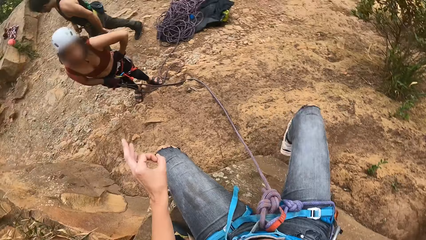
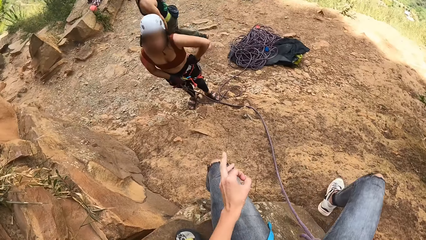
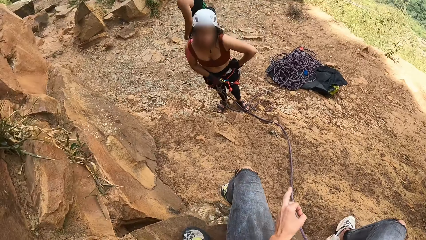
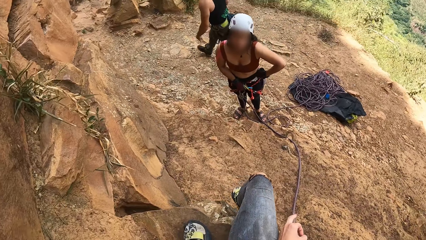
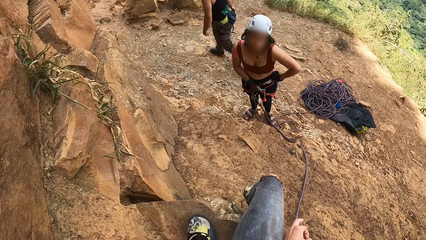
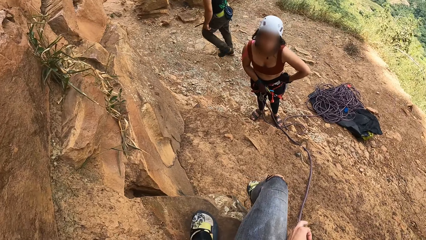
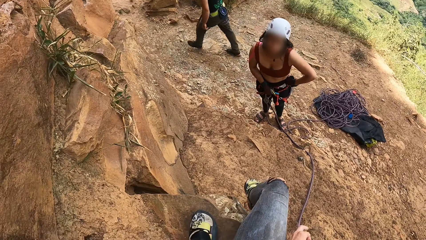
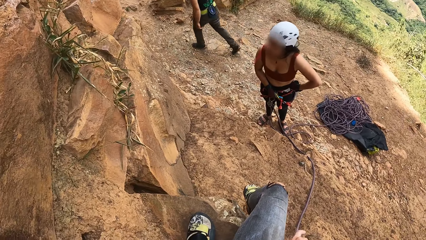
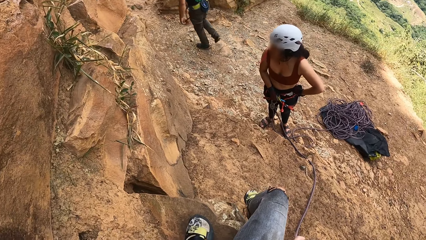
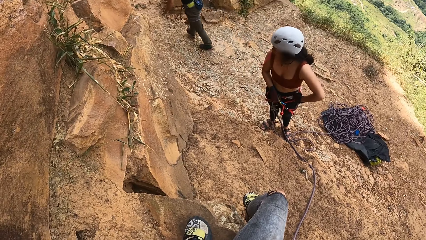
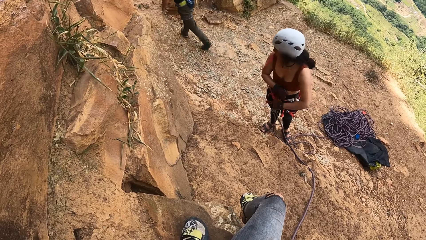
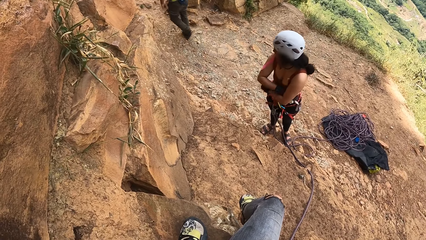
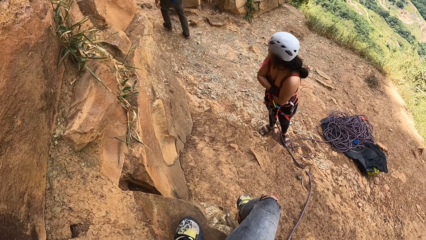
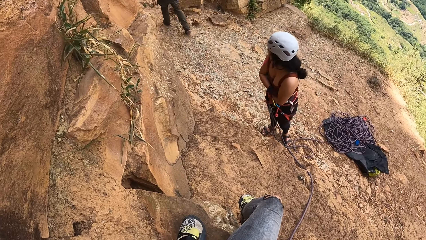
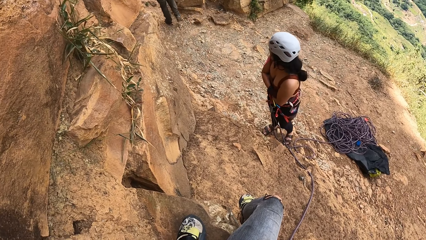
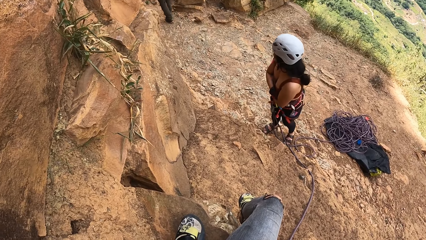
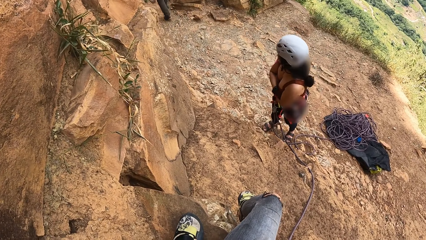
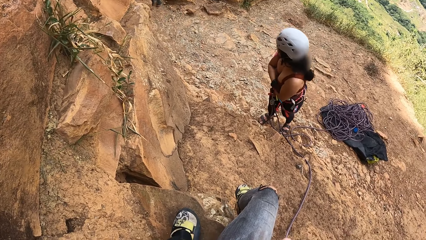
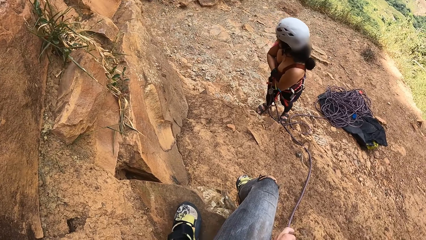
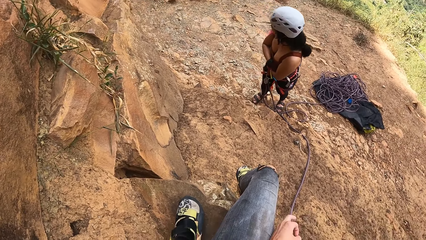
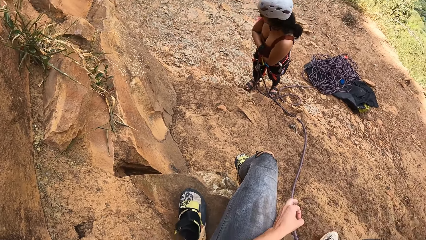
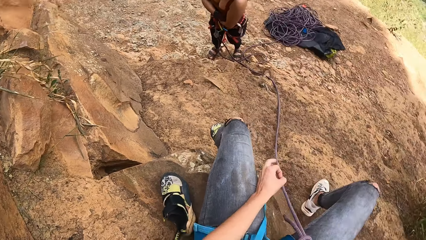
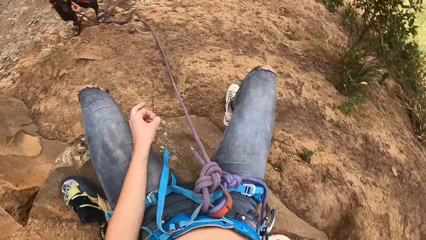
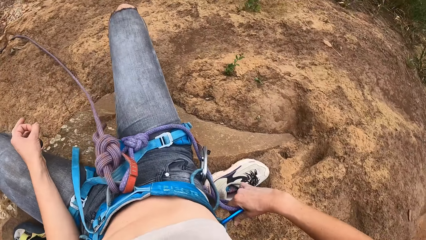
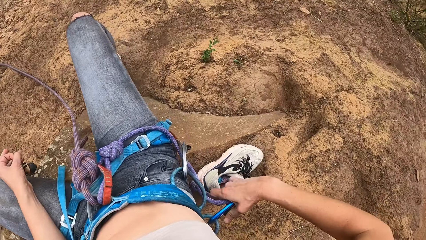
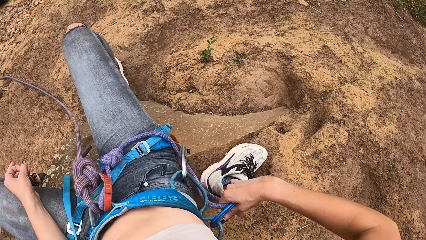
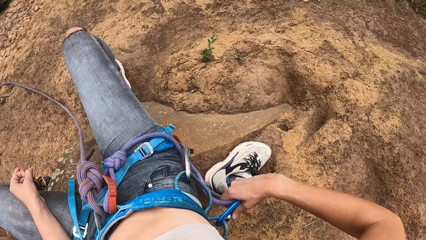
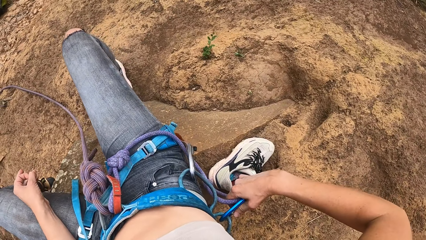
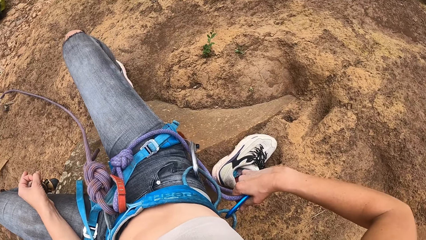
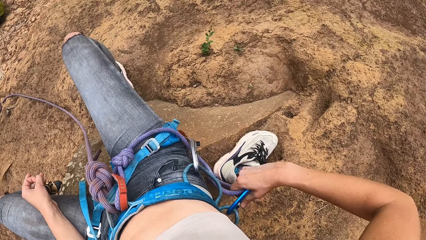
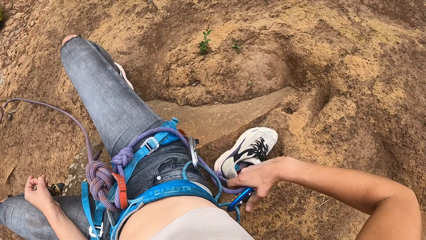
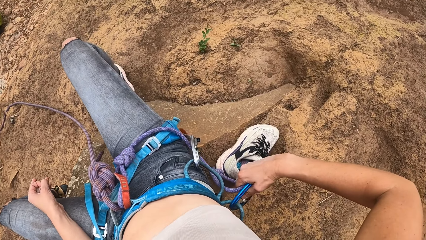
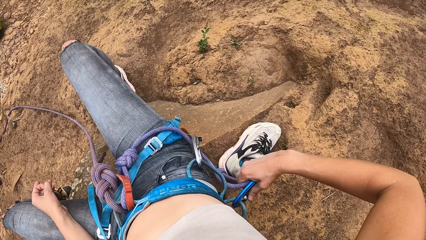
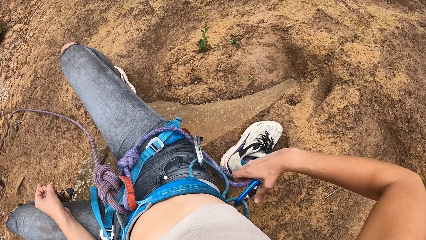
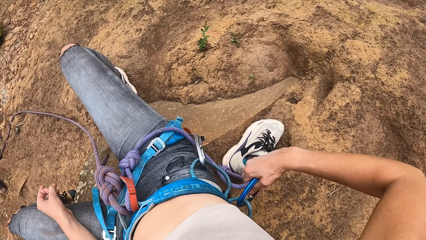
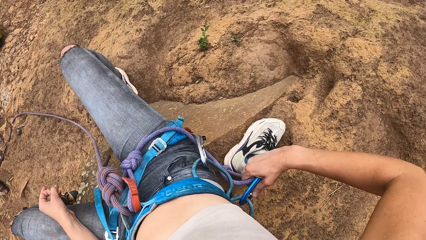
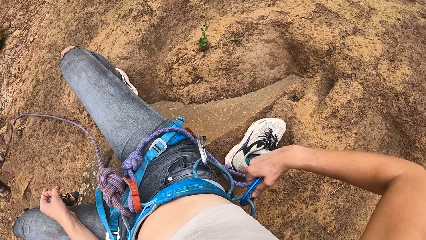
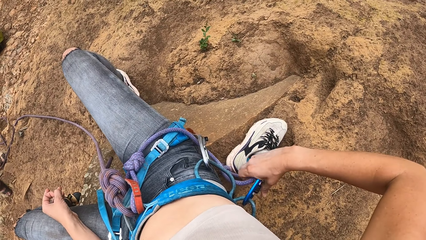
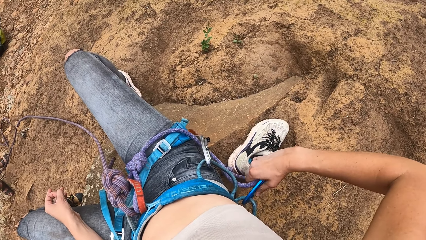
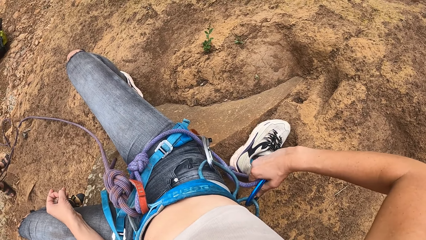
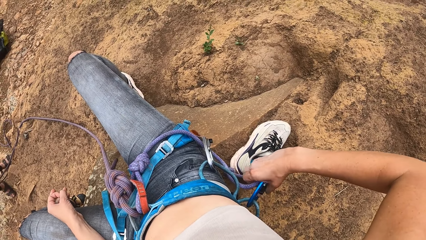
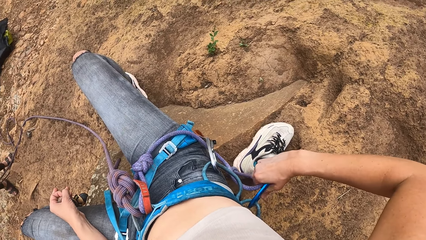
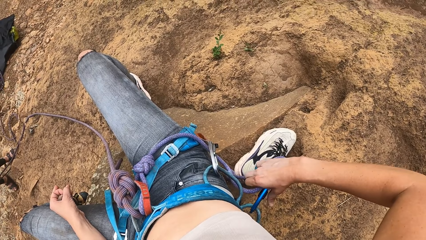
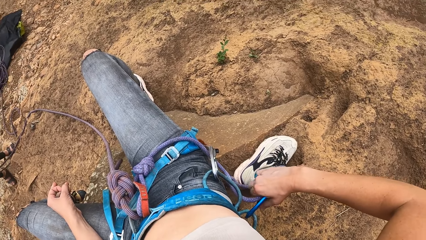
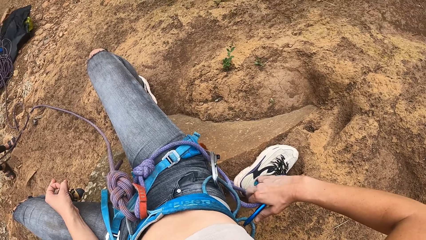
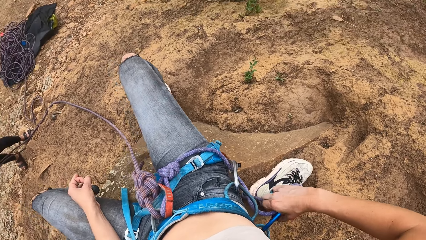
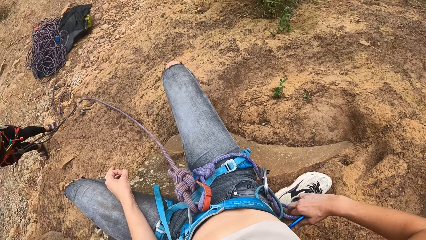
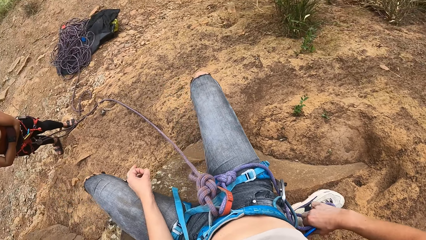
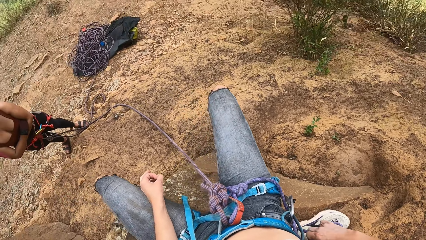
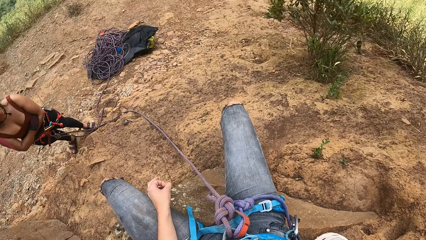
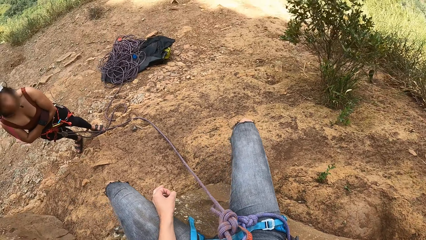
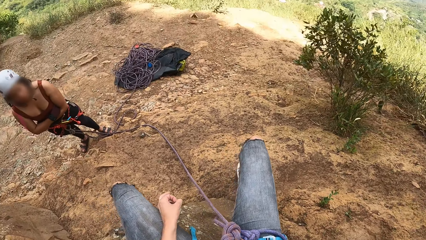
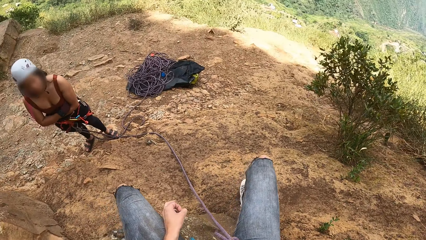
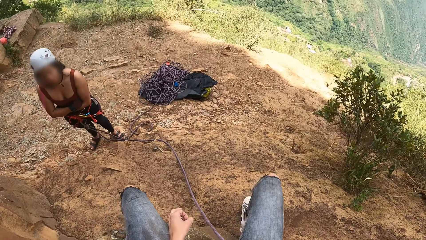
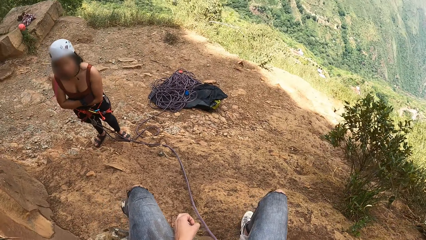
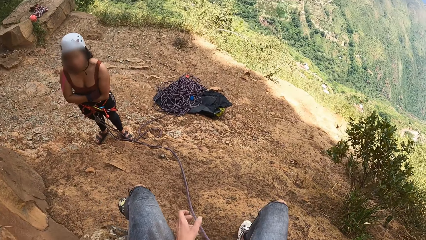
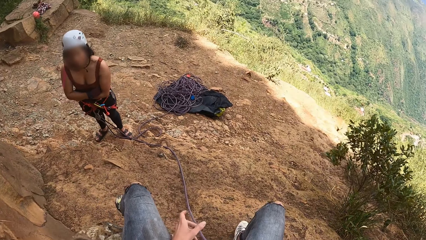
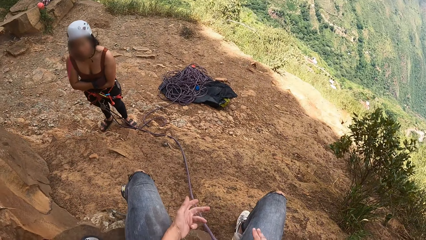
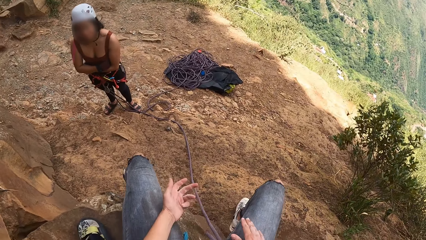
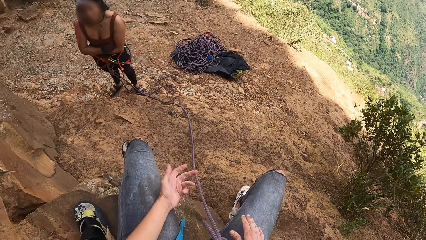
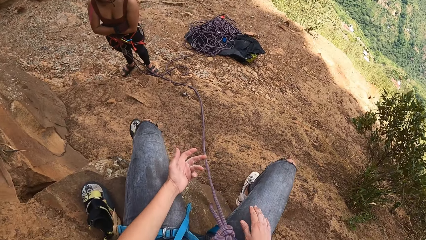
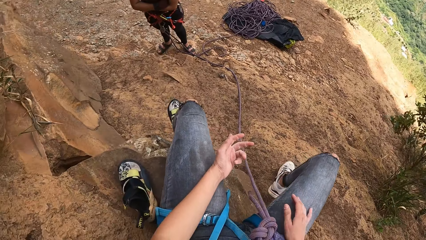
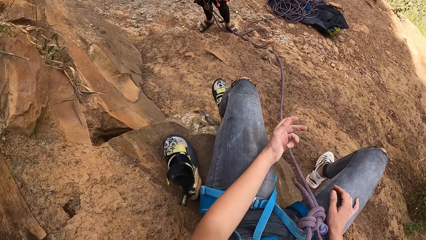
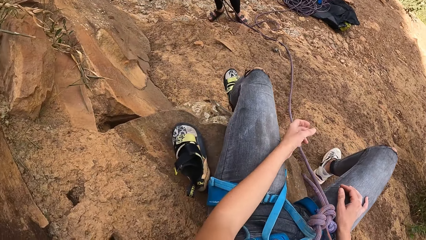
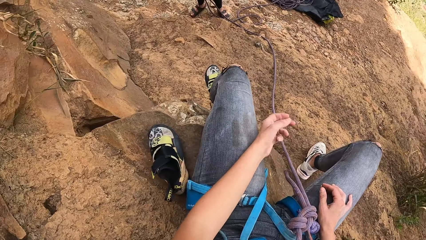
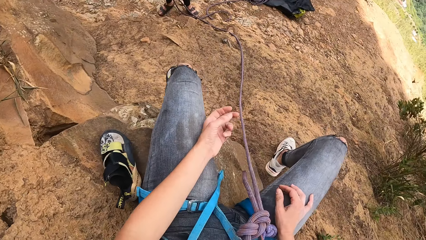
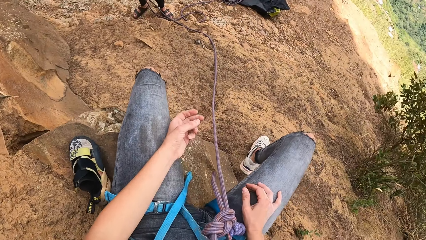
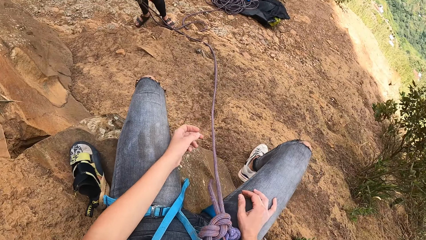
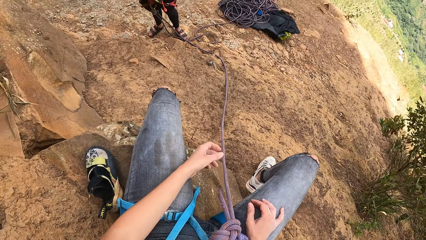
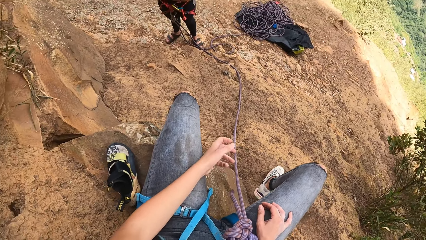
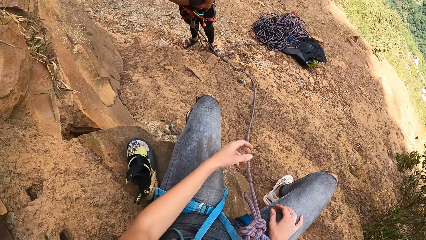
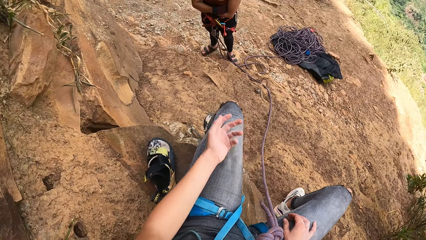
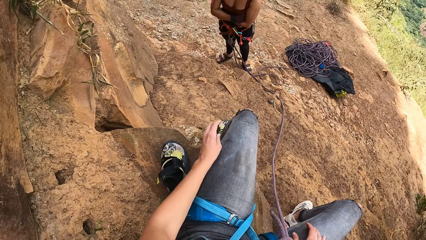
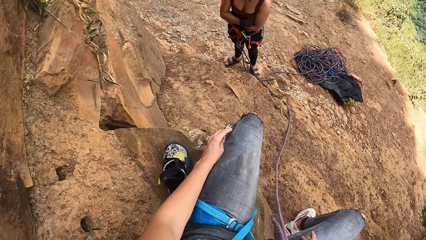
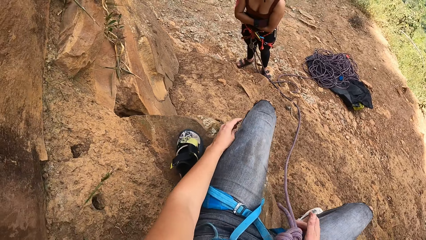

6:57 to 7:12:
The camera wearer holds the rope with the right hand. They look around. A man walks around the hill. A lady looks around. The lady looks at the man. The lady folds her hands. The camera wearer looks around. They hold the rope holder or hook with the right hand and adjust the rope holder bolt with the right hand. They touch the hook. They look around. The lady looks at the camera wearer. The camera wearer uses sign language with the lady.
